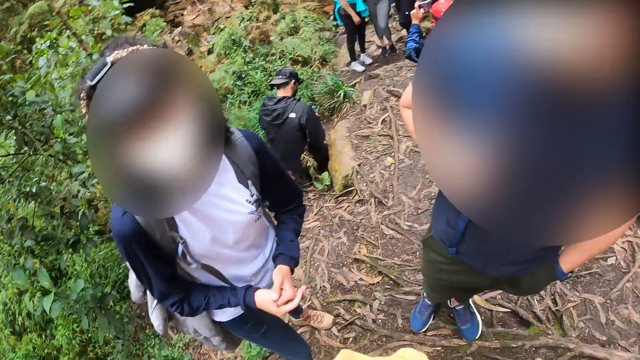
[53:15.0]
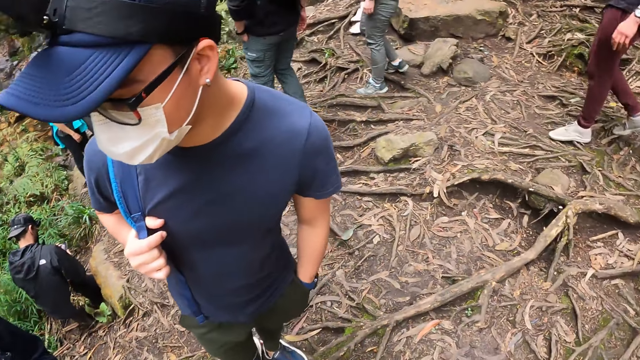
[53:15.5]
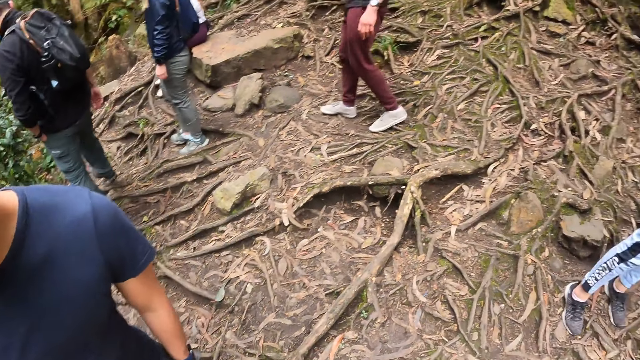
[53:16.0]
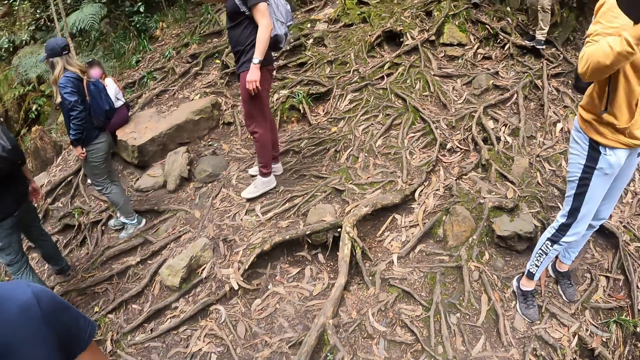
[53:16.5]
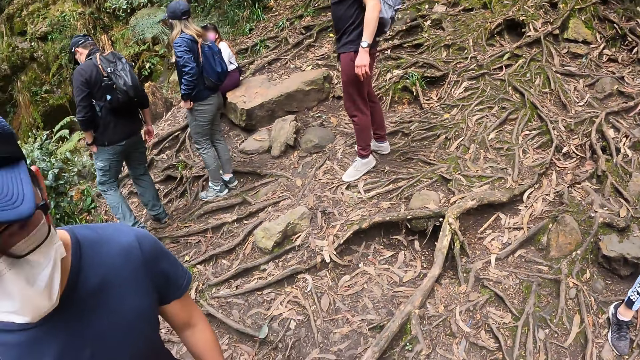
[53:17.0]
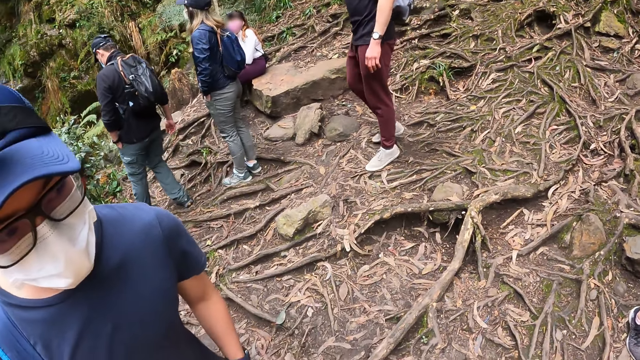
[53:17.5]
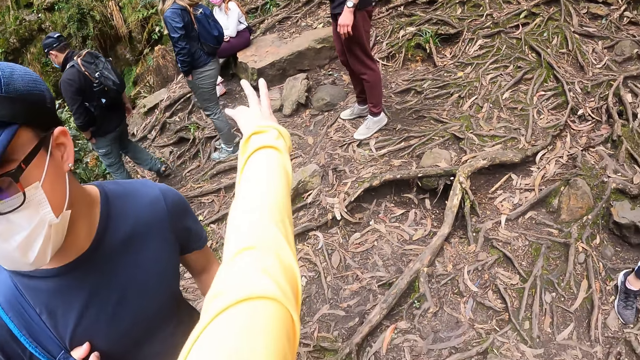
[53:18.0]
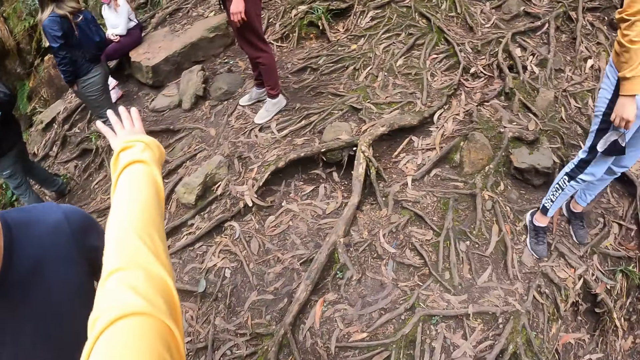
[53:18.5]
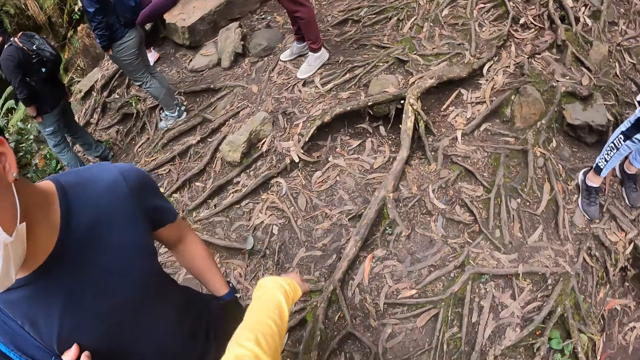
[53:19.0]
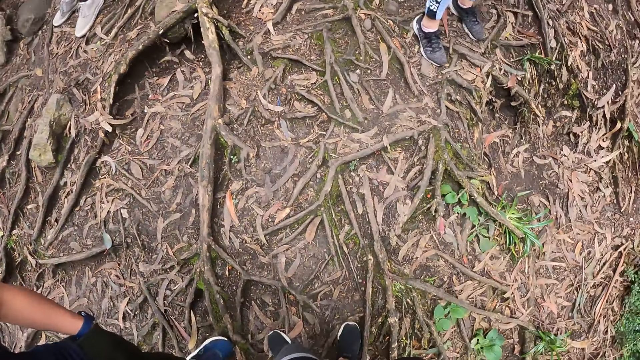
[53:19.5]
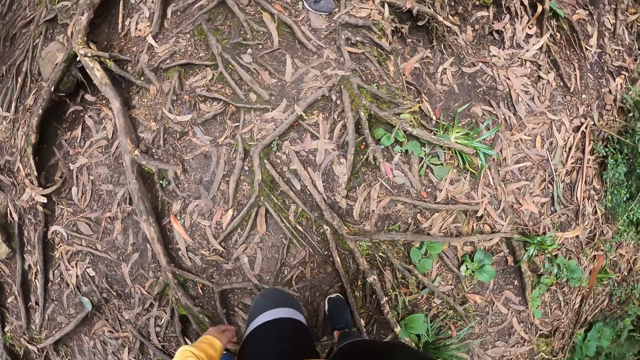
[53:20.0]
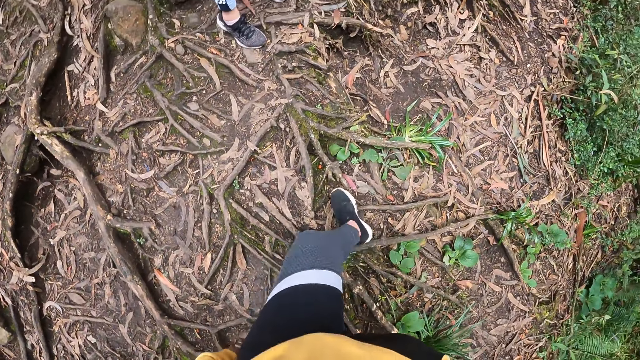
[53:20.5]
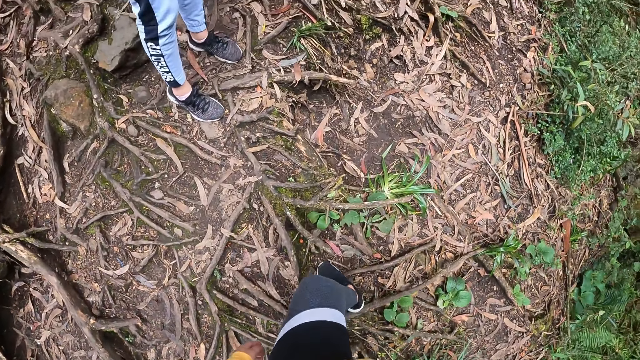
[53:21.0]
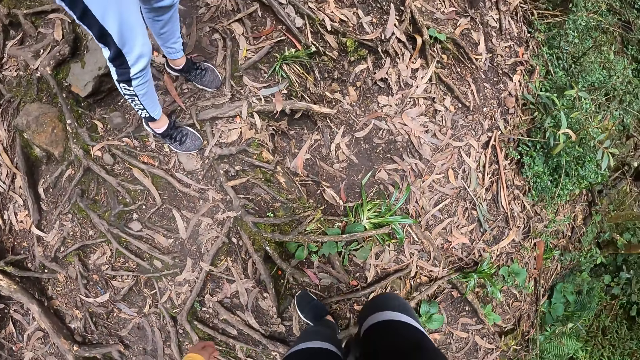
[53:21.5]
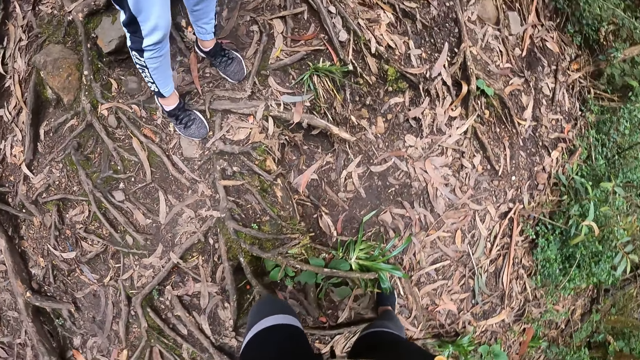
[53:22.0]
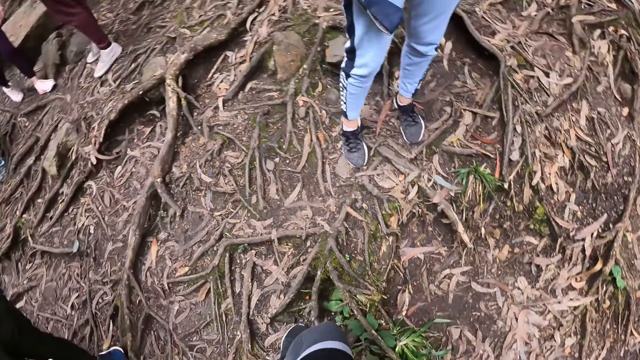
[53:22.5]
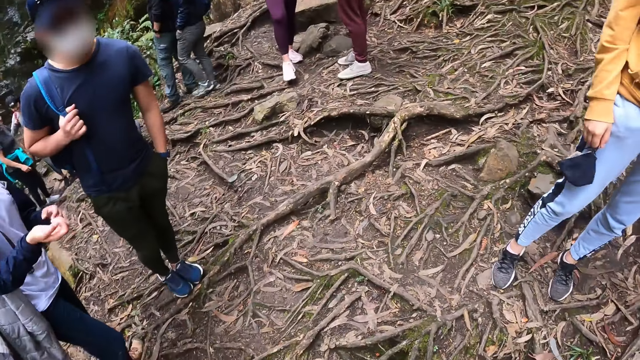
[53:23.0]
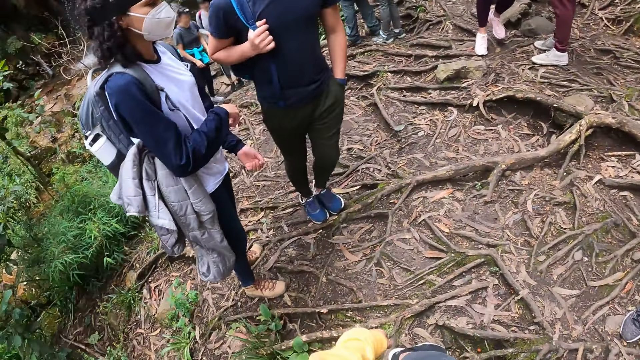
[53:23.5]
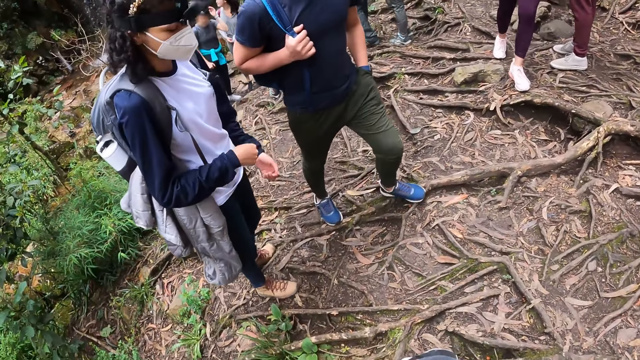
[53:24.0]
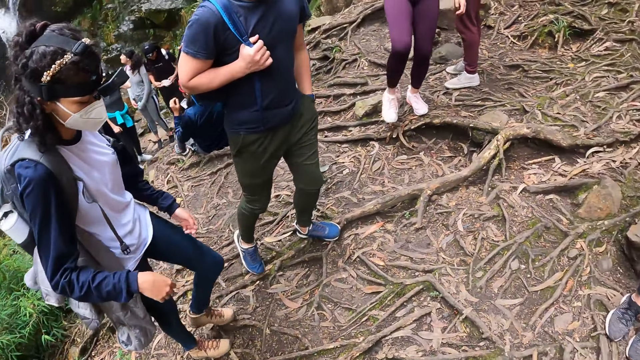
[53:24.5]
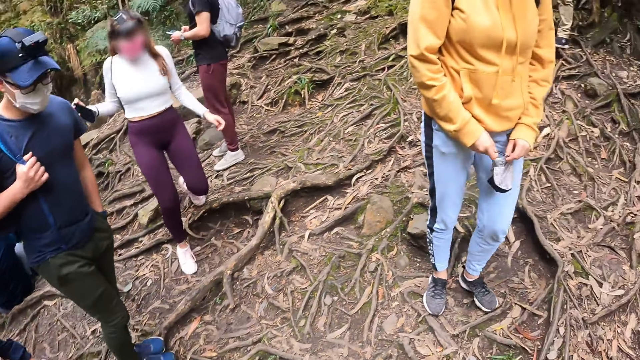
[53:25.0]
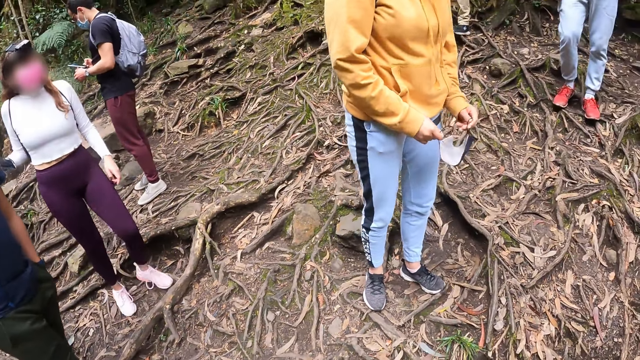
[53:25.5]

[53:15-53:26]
The camera wearer makes gestures. They stare around the forest.

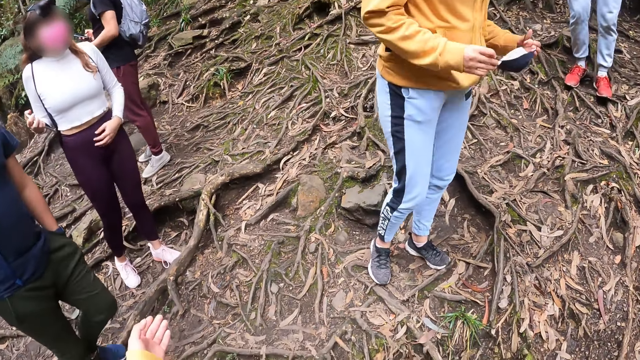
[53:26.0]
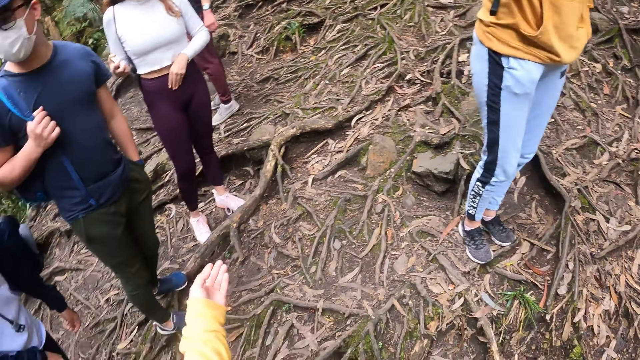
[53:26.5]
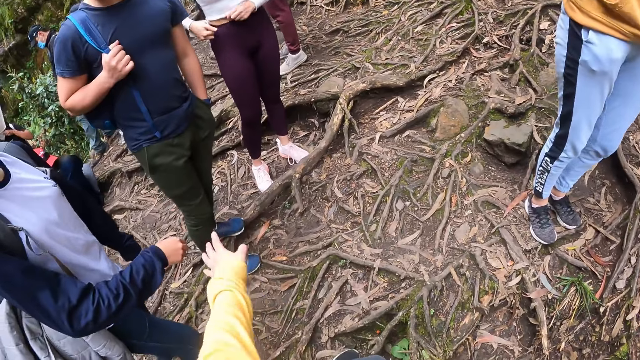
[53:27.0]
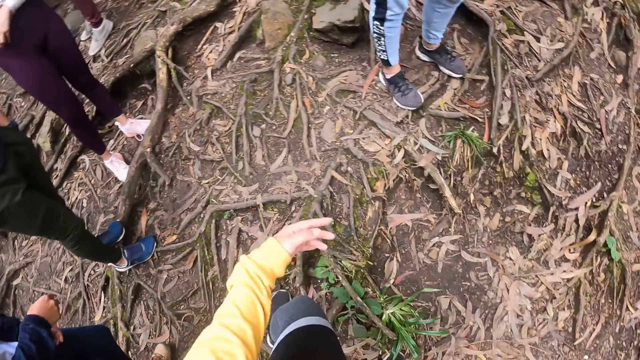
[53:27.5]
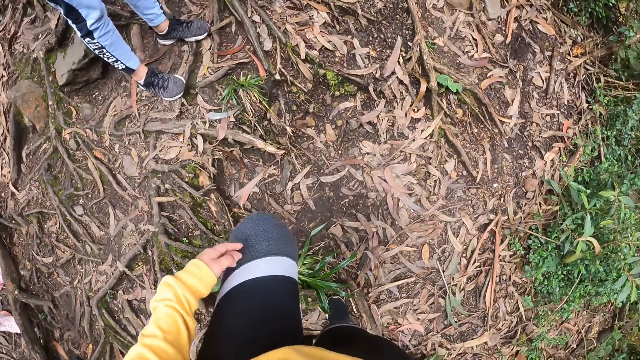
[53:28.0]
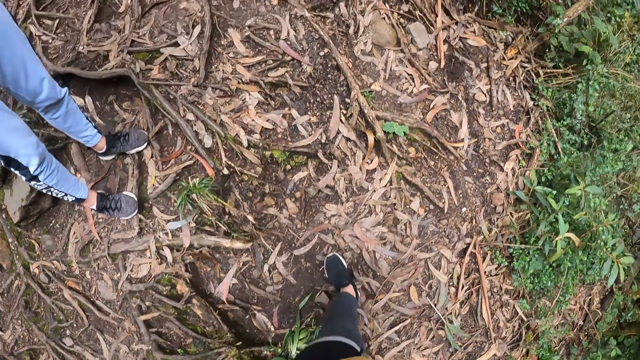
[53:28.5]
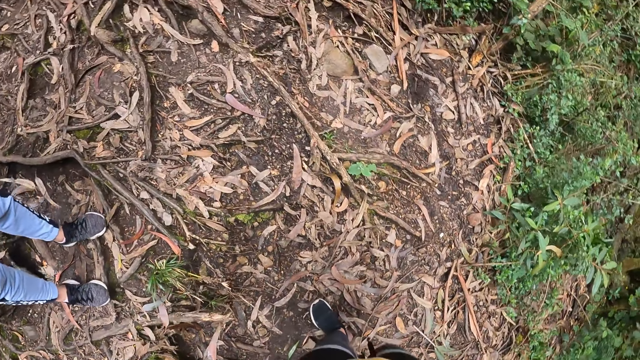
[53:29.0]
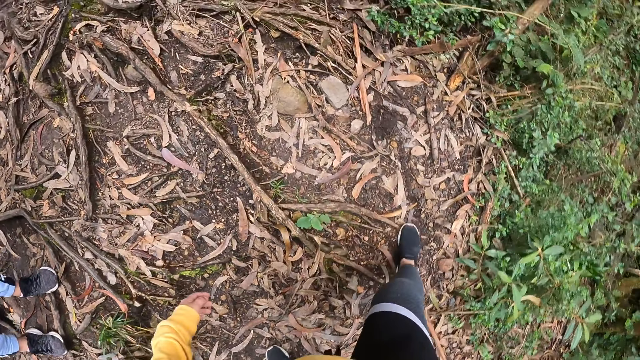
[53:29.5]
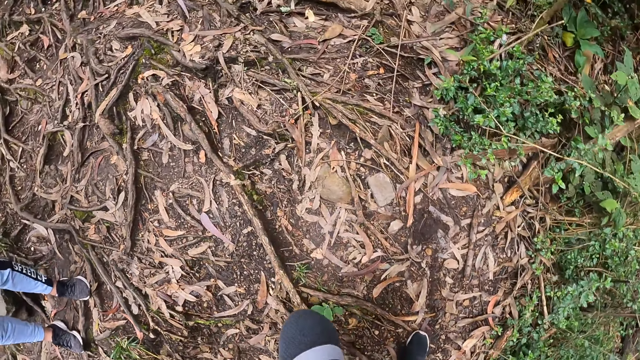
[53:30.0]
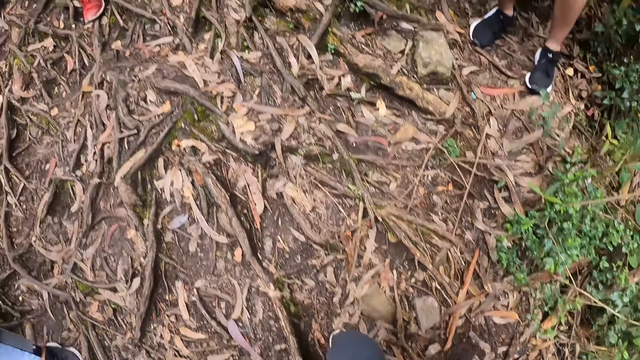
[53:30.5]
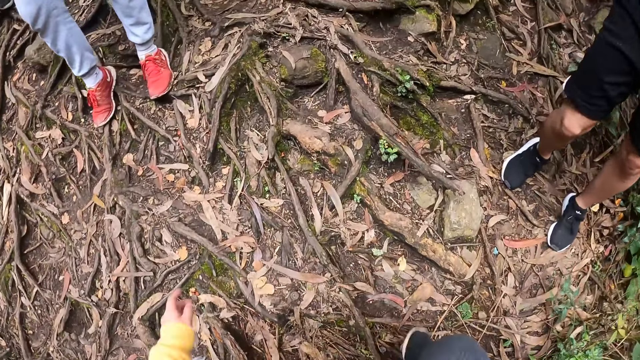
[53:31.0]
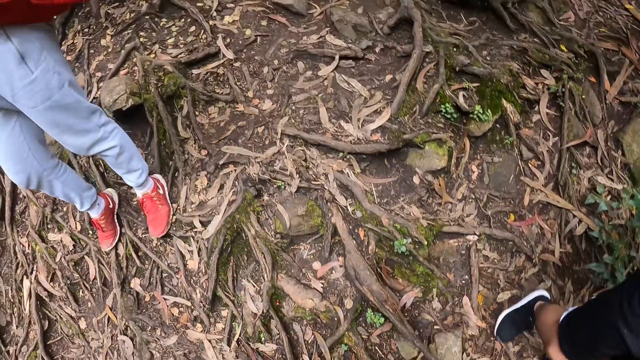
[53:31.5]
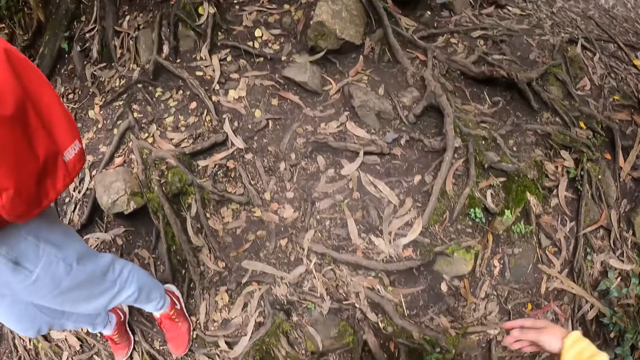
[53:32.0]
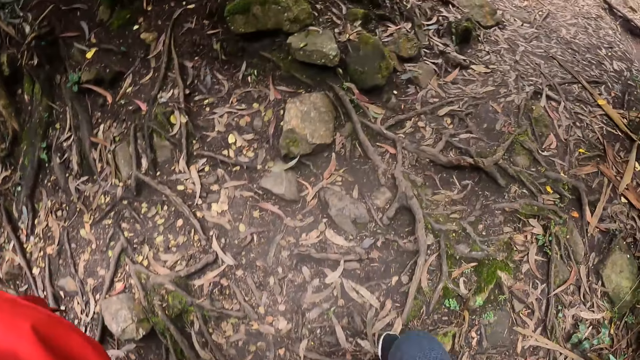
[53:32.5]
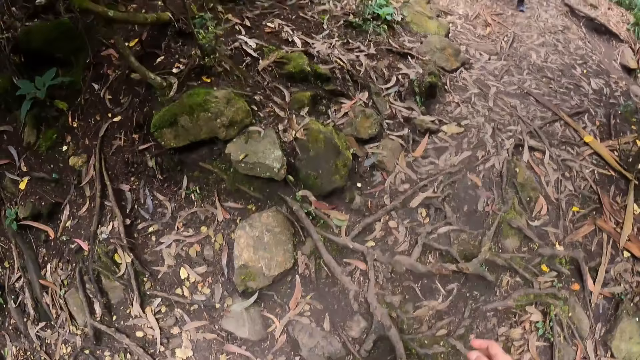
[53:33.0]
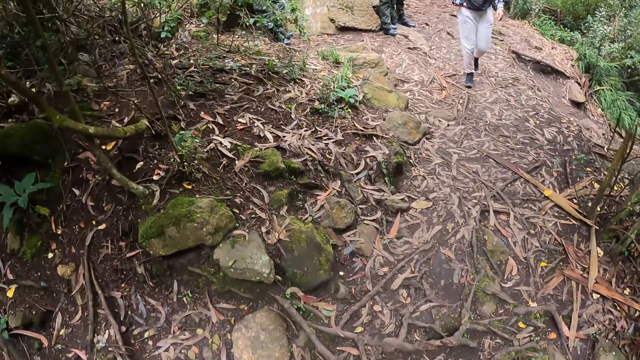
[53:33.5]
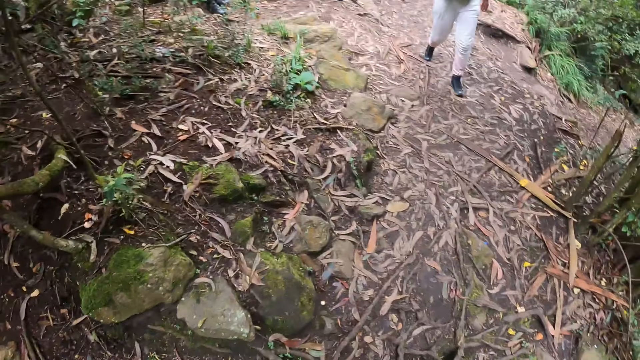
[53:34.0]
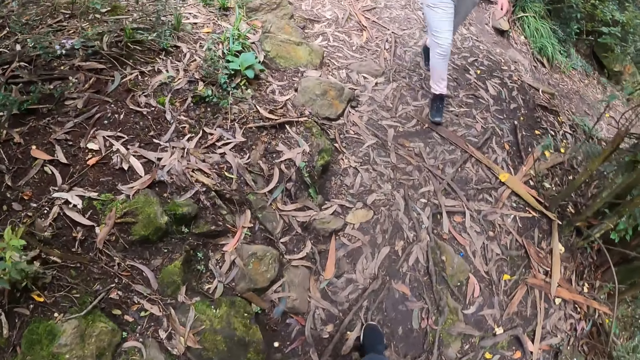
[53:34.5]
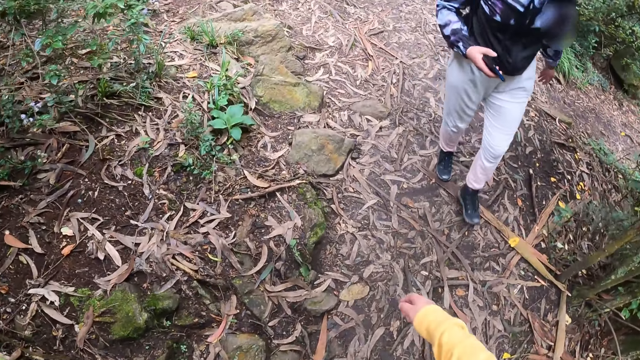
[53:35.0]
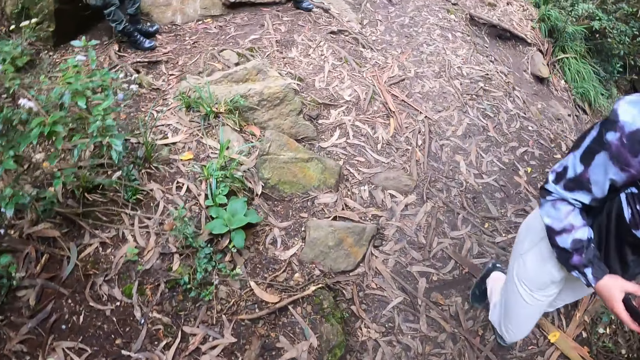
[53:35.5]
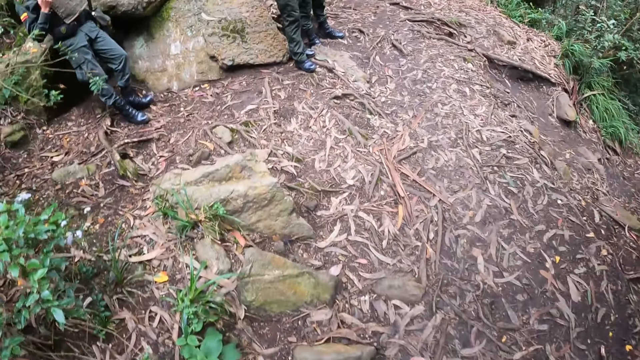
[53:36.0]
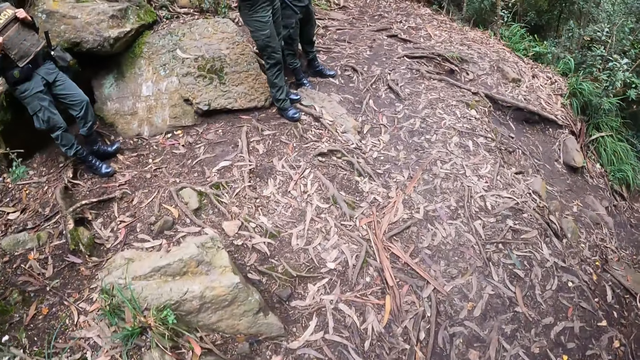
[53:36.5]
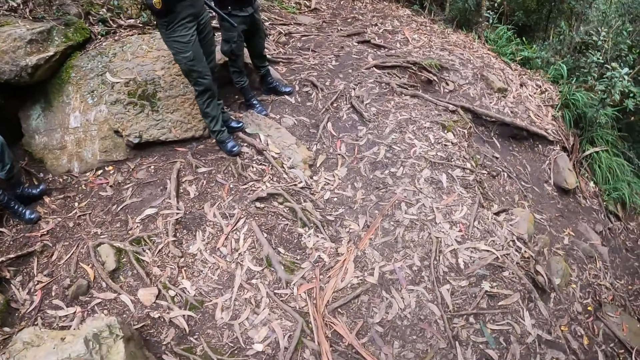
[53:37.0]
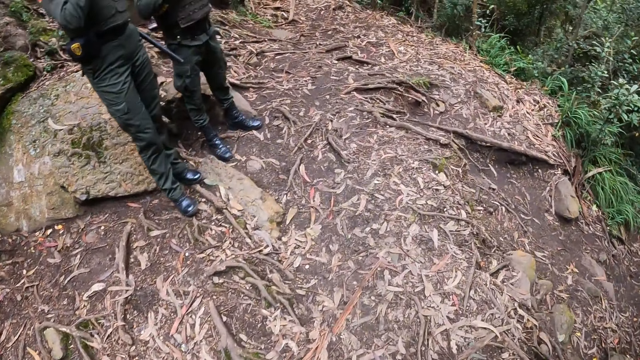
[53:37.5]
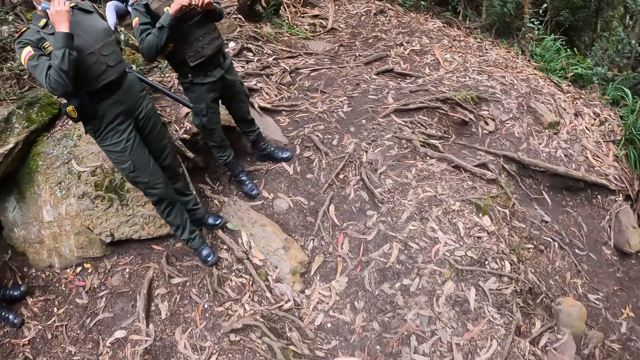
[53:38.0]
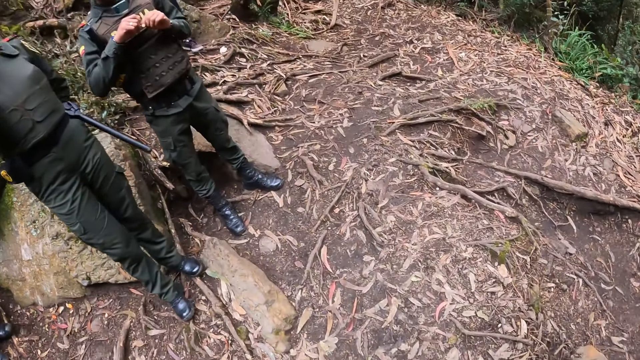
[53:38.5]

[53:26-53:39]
The camera wearer walks around the path.
